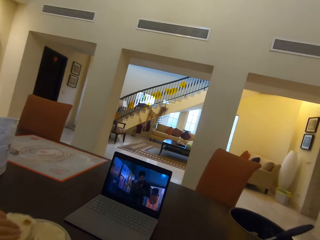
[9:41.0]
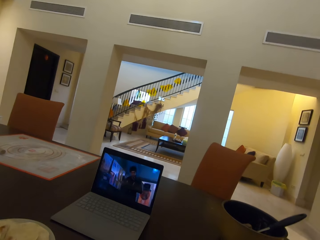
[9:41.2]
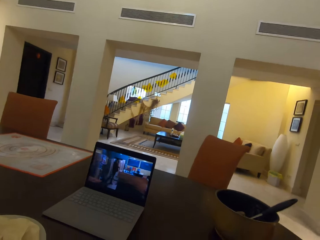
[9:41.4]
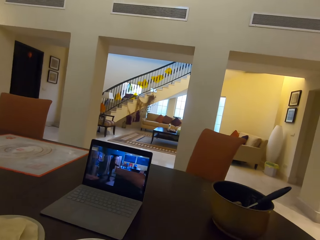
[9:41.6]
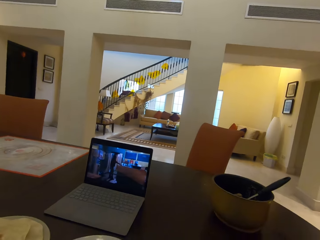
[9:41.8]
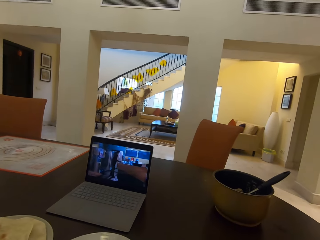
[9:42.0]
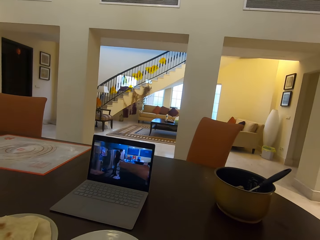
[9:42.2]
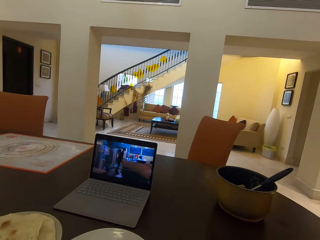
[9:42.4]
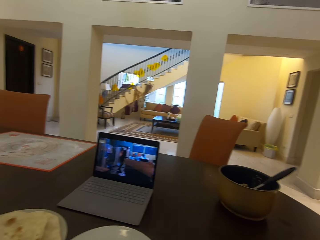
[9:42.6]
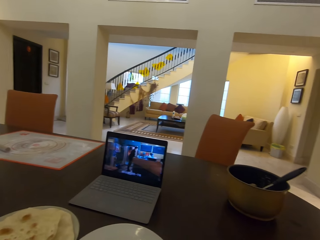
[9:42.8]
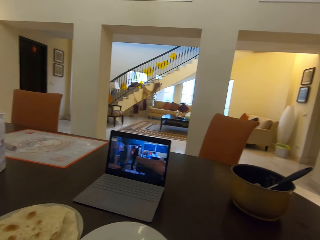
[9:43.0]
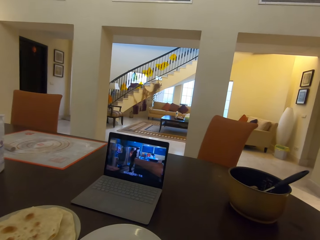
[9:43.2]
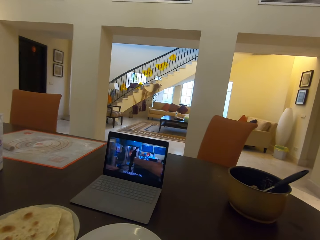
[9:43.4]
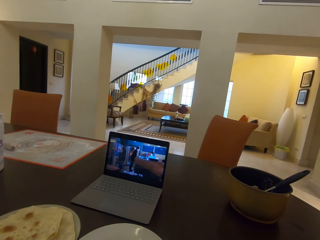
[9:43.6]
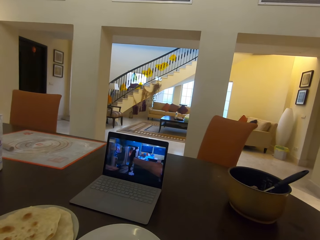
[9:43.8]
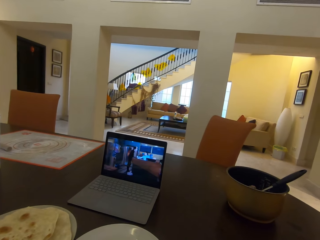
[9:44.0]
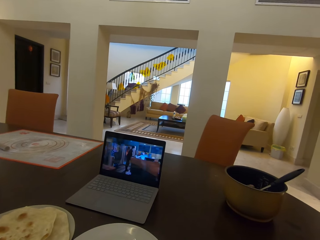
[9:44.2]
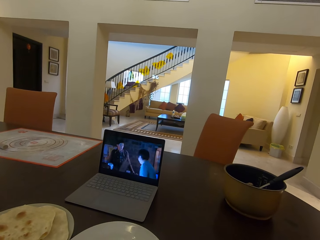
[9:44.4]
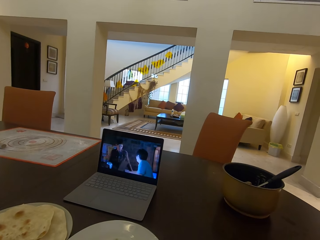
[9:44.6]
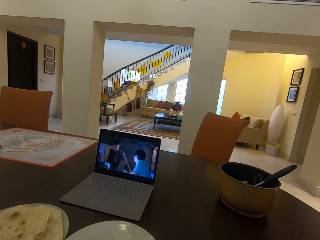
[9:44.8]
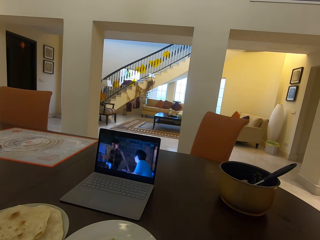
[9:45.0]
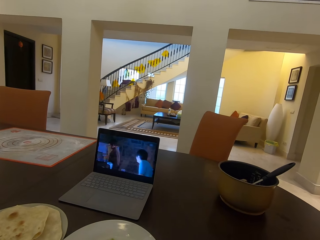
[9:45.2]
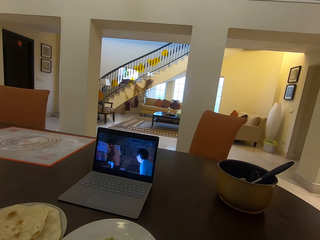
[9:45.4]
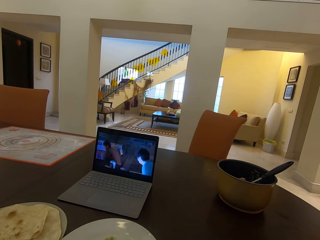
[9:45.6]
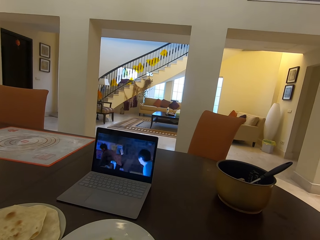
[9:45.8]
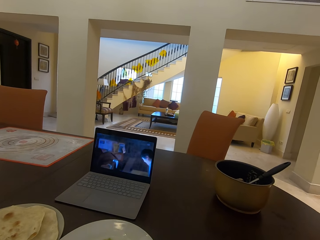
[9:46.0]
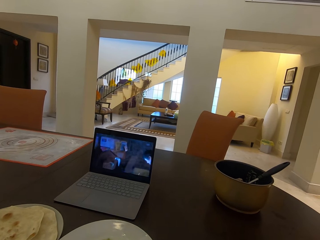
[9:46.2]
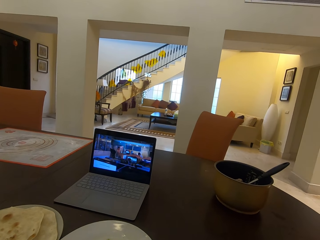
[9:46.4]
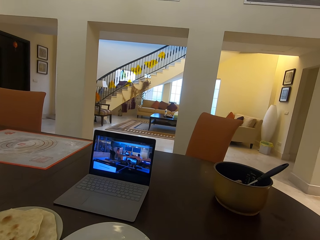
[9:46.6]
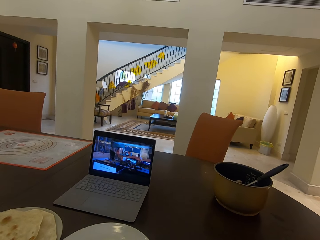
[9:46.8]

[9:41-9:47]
The lady drops half of the flat bread on a second plate. The camera wearer watches the movie from the laptop.

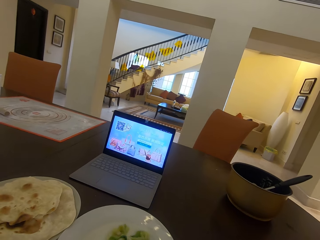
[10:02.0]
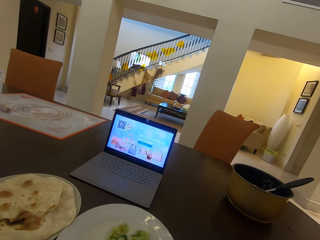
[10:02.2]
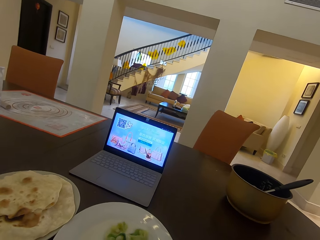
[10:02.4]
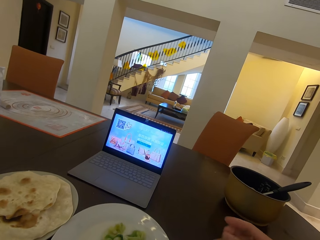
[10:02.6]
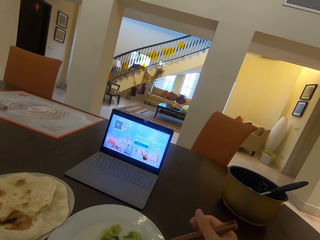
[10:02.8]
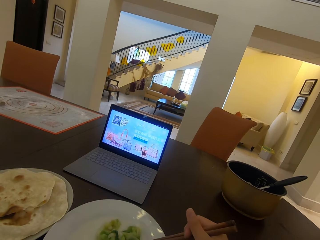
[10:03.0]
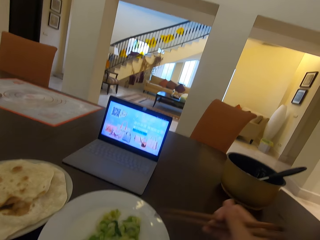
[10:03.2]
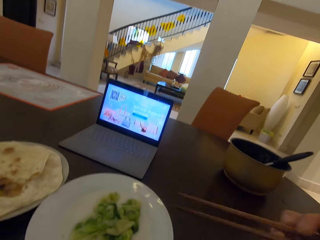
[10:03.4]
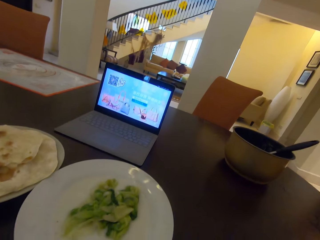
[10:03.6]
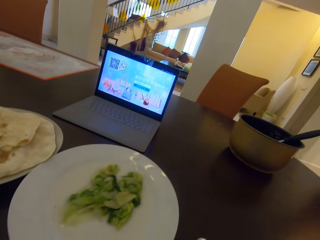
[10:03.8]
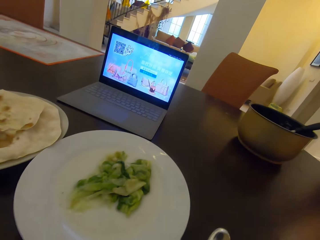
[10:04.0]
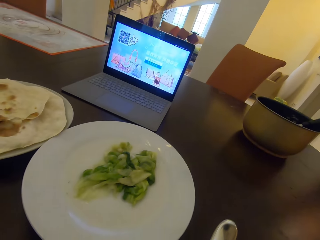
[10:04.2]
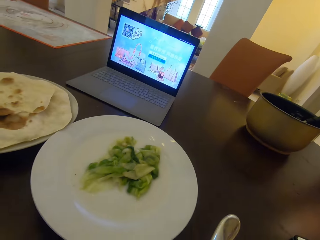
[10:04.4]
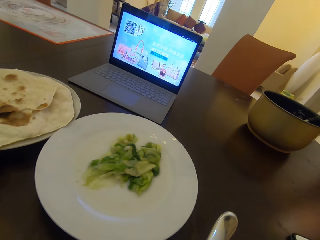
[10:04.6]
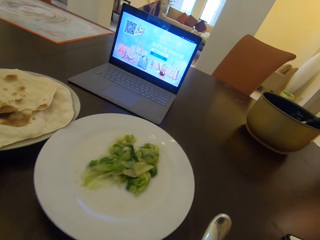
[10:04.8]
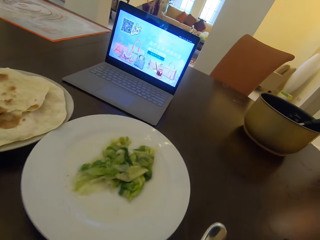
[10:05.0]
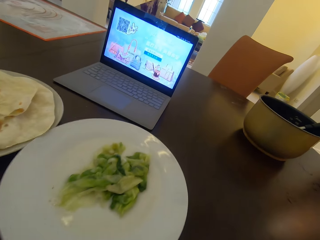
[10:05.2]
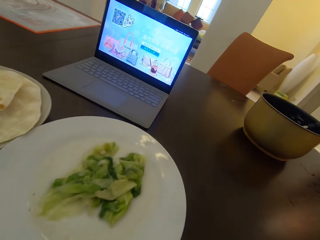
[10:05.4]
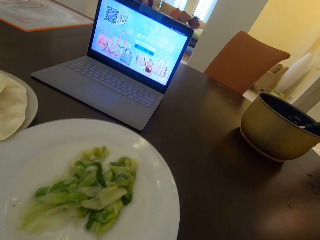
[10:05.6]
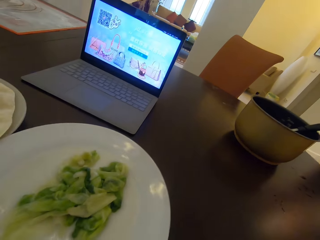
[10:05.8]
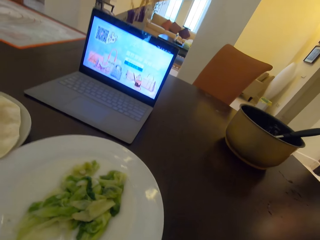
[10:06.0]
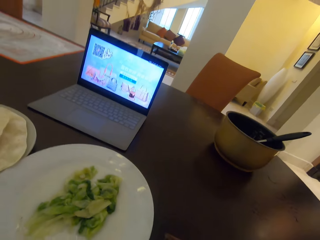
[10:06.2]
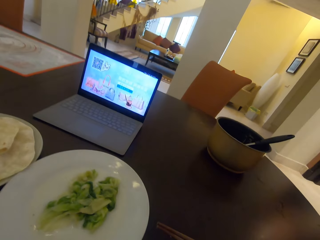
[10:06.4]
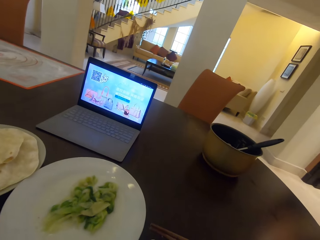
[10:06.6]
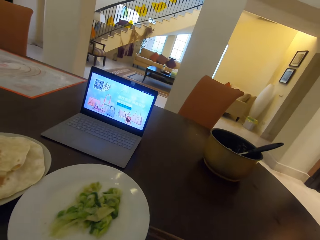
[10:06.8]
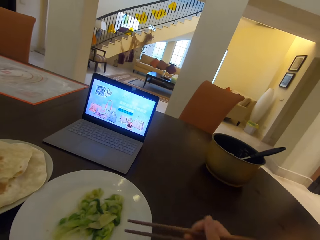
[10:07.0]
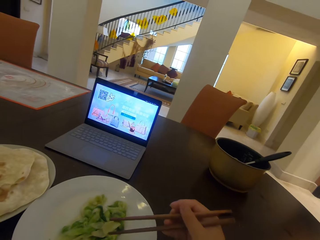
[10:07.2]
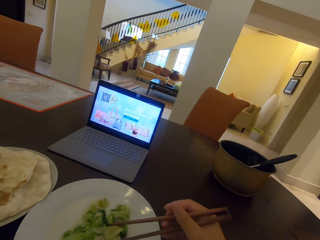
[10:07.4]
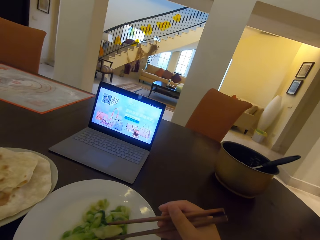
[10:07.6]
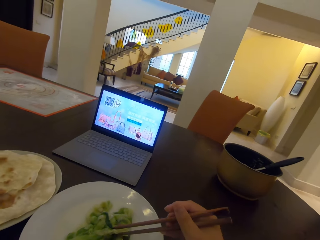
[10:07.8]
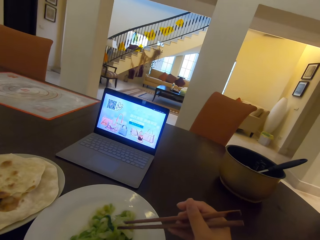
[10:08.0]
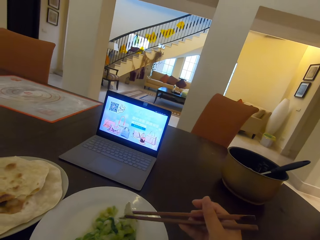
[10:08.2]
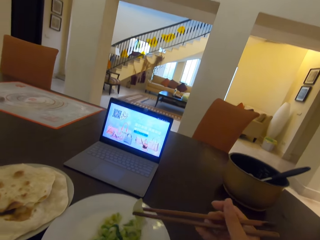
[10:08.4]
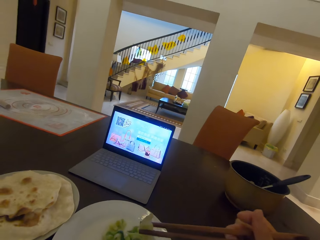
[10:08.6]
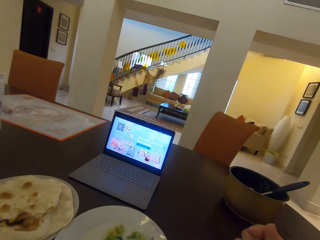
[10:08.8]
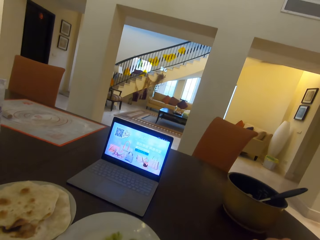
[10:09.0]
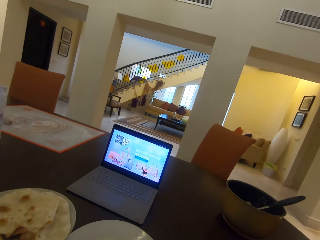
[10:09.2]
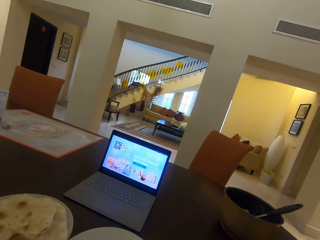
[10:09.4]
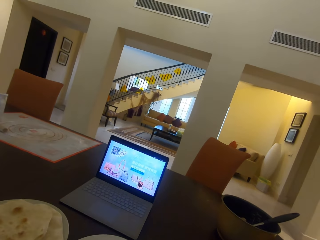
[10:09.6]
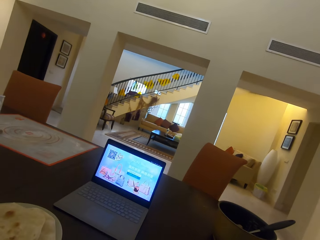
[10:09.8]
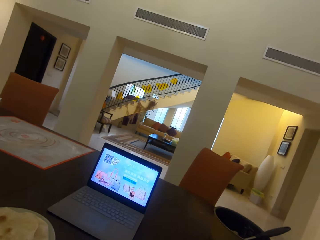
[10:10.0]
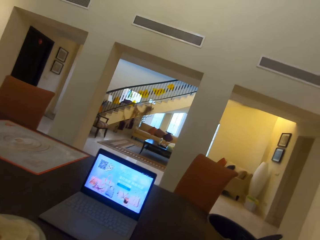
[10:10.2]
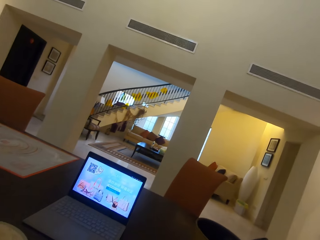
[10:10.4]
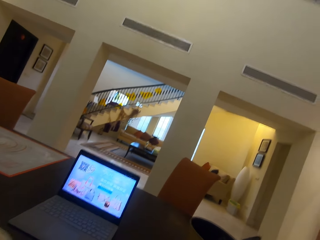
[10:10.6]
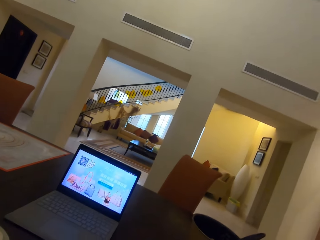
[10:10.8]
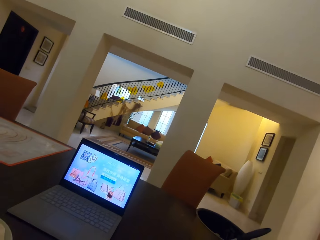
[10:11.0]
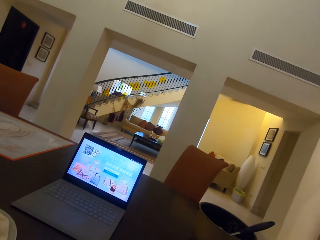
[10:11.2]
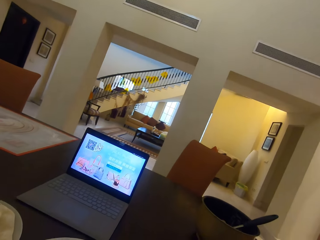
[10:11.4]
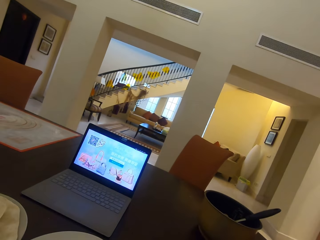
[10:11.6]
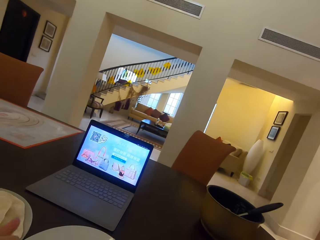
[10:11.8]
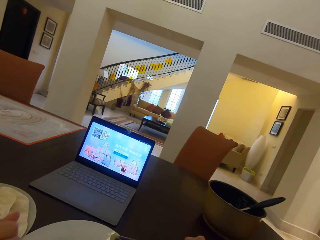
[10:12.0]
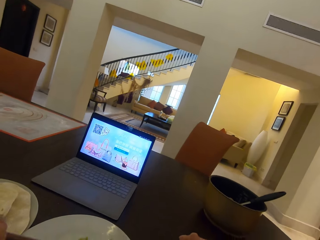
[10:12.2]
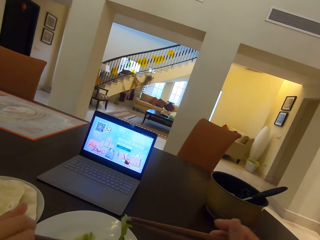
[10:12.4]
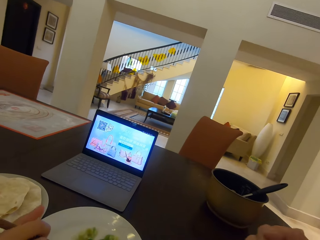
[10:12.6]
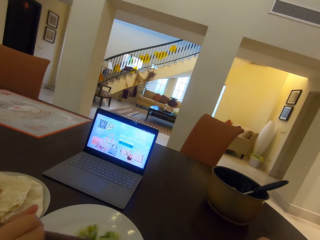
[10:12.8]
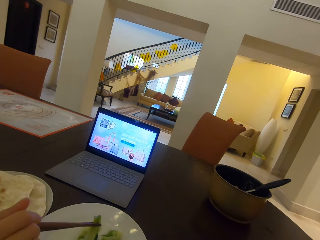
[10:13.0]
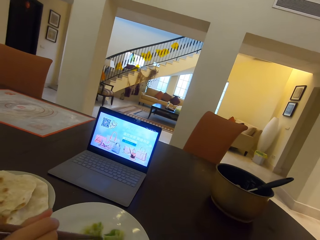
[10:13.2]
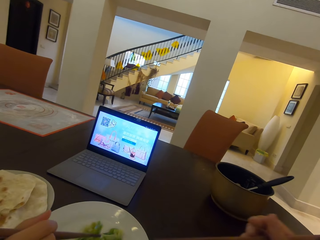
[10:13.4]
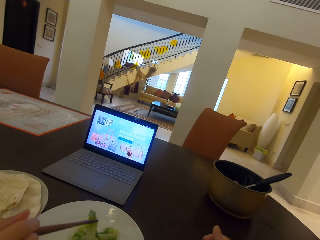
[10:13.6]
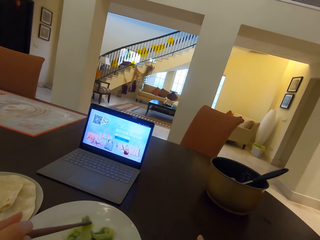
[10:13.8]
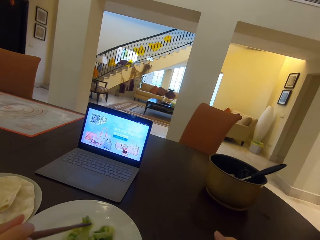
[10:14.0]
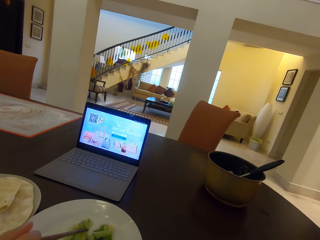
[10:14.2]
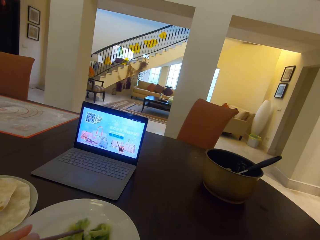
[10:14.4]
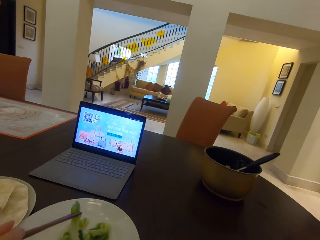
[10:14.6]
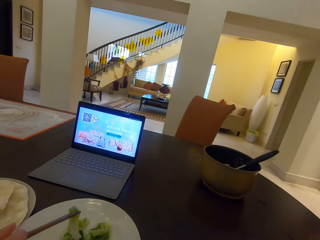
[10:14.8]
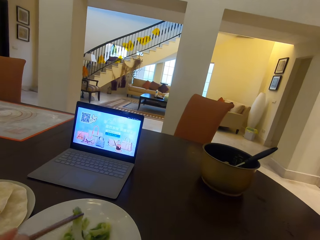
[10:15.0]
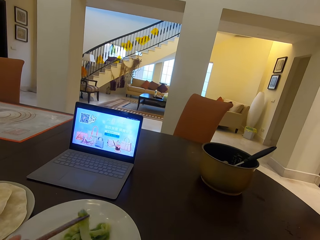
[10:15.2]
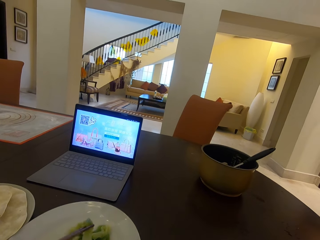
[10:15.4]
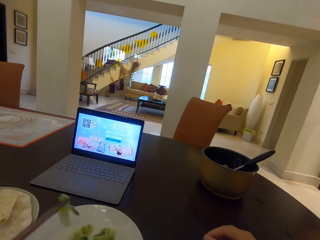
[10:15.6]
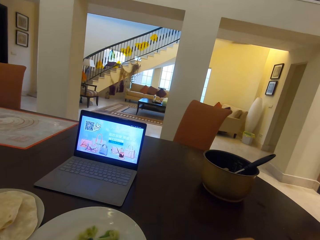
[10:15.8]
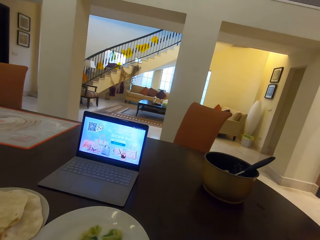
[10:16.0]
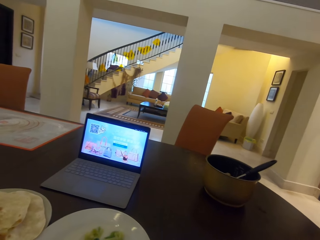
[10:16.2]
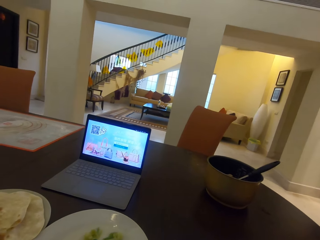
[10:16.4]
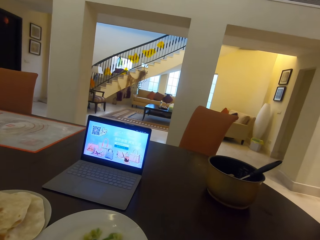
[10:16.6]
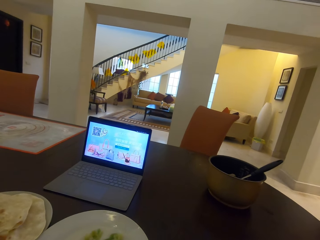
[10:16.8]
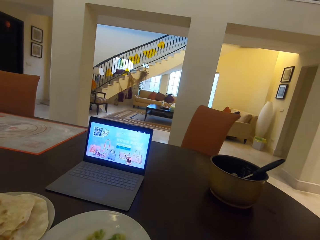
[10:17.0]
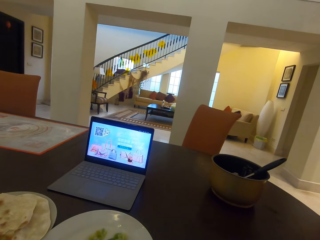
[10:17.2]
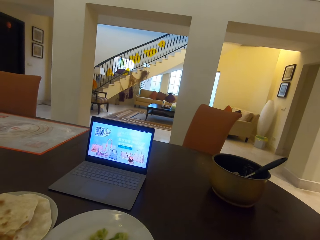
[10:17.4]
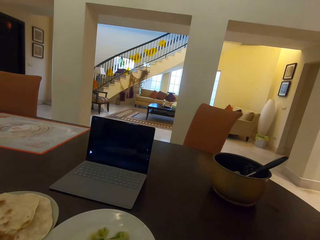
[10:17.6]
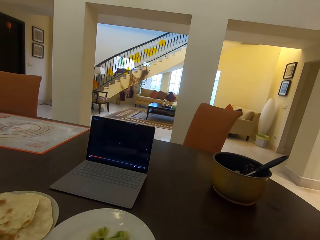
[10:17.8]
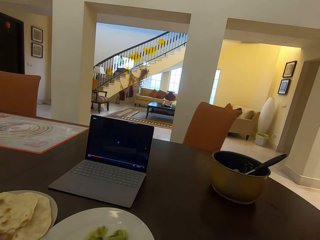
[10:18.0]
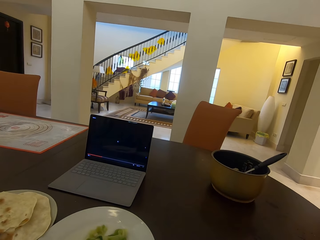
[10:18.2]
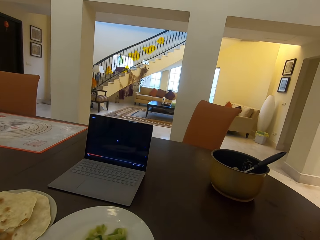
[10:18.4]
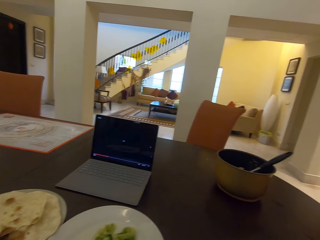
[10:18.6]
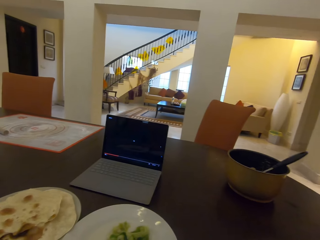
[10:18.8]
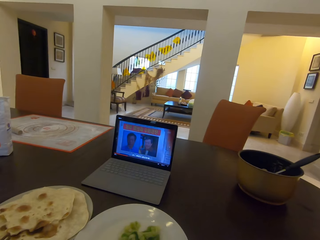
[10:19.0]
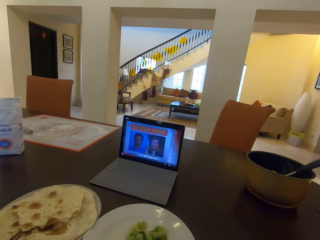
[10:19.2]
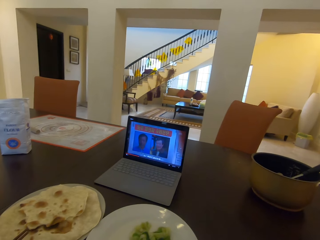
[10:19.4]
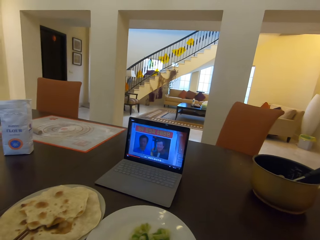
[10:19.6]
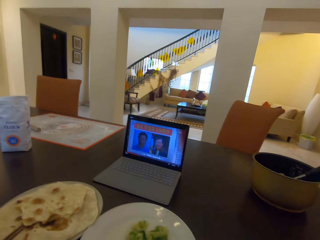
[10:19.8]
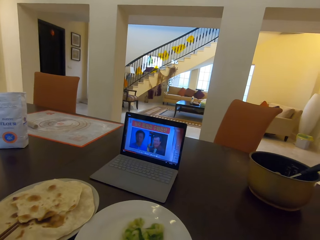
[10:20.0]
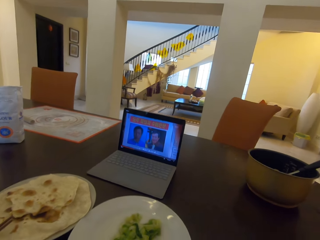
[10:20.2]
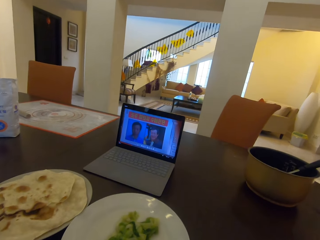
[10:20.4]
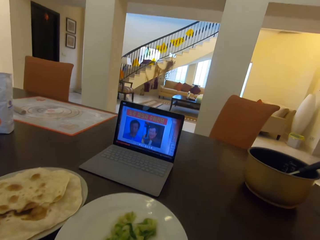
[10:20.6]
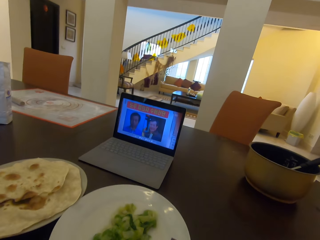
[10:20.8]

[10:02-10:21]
The camera wearer scoops food using chopsticks. They take food on a plate with chopsticks. The lady takes food from the plate with chopsticks. The camera wearer scoops food using chopsticks.
